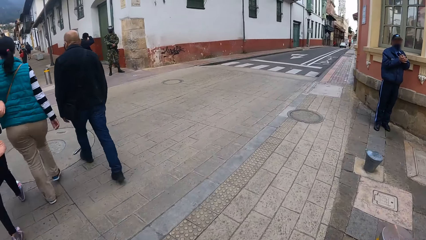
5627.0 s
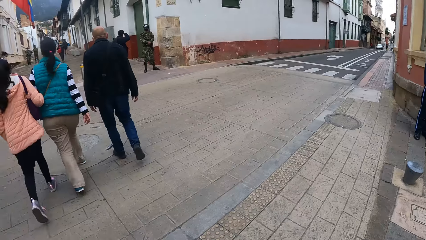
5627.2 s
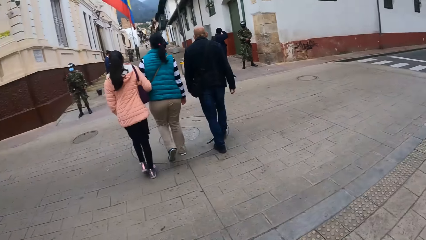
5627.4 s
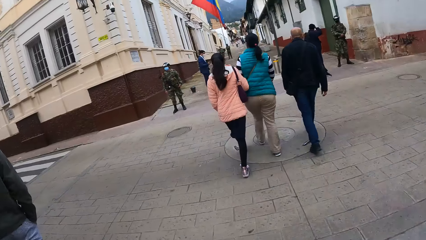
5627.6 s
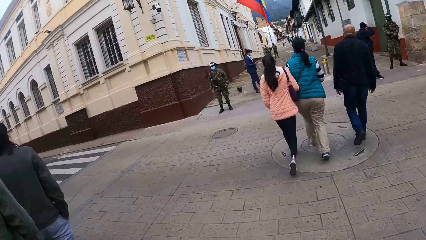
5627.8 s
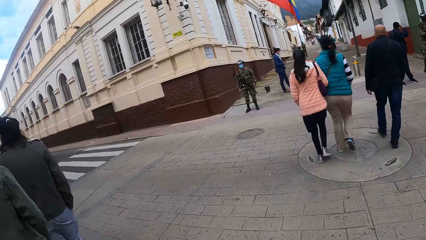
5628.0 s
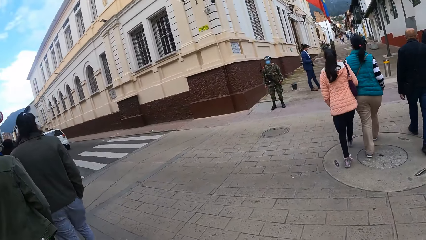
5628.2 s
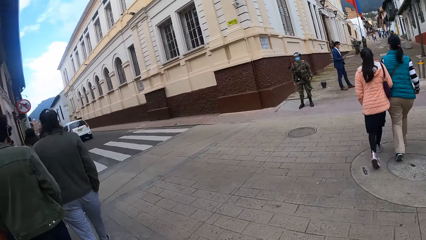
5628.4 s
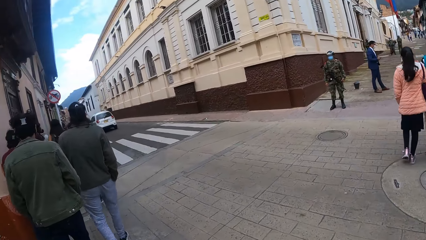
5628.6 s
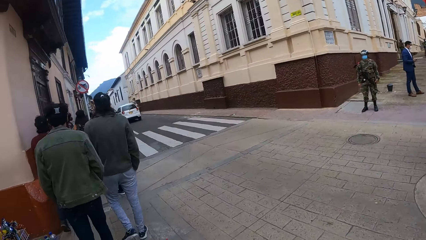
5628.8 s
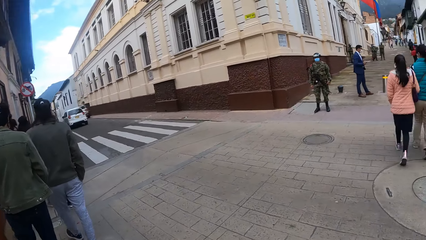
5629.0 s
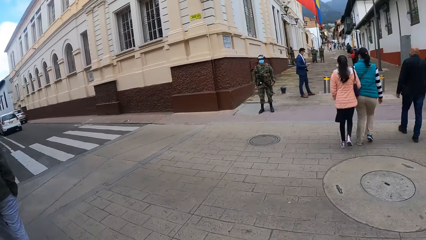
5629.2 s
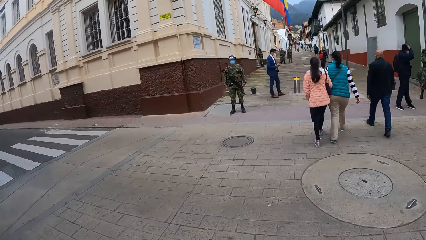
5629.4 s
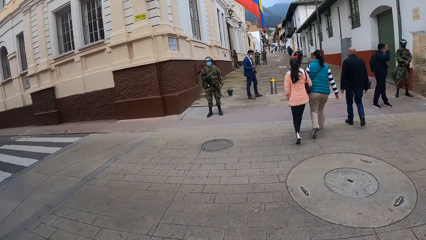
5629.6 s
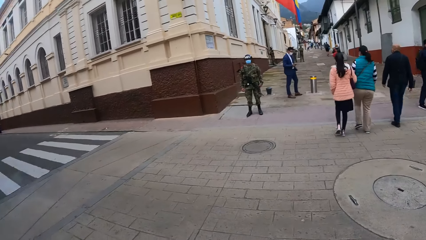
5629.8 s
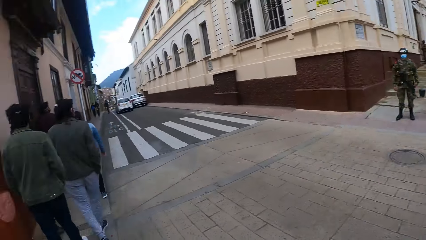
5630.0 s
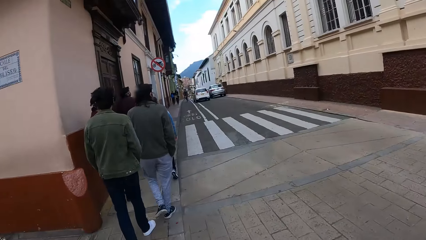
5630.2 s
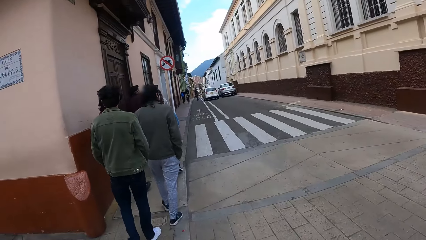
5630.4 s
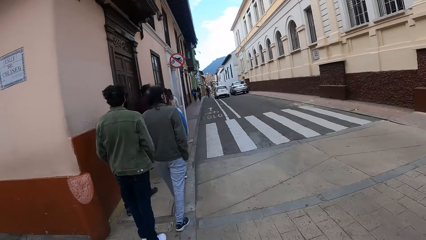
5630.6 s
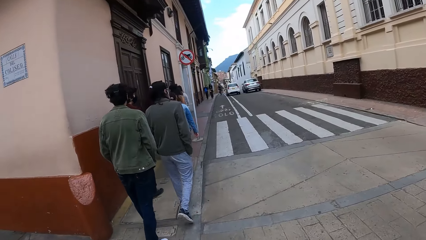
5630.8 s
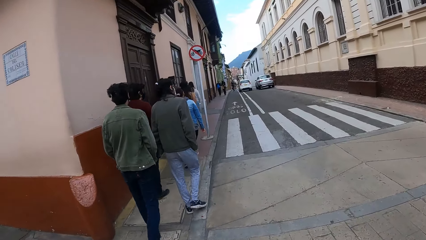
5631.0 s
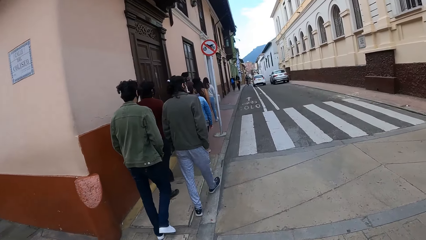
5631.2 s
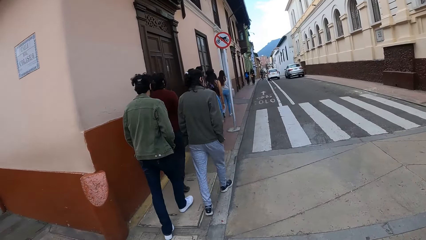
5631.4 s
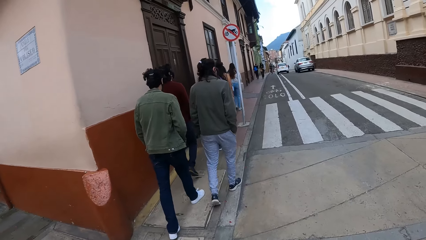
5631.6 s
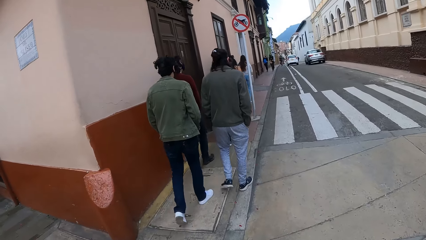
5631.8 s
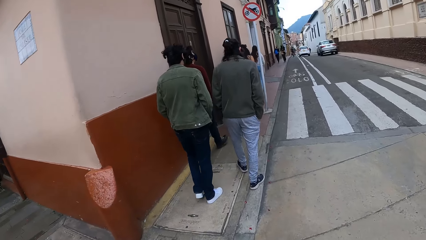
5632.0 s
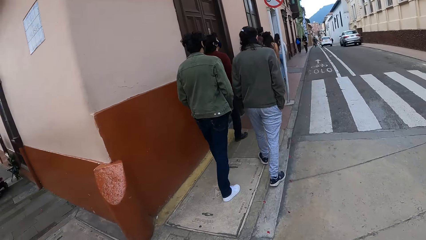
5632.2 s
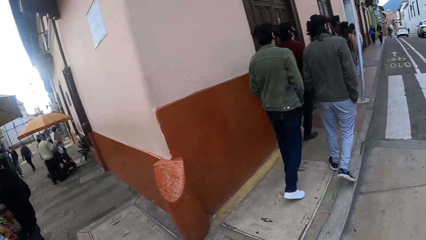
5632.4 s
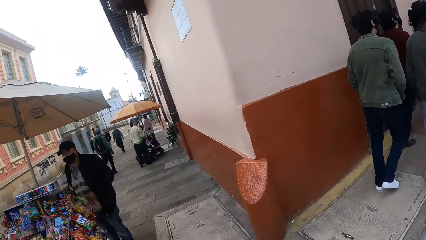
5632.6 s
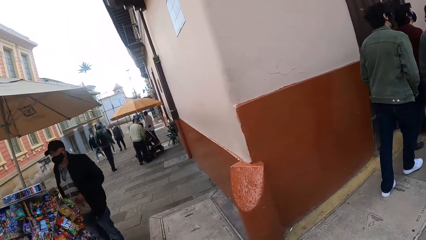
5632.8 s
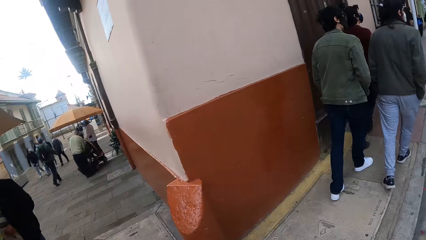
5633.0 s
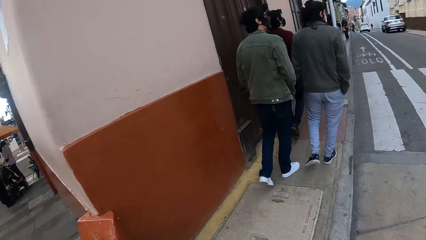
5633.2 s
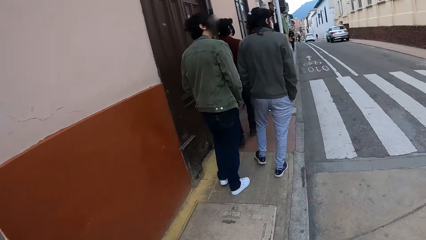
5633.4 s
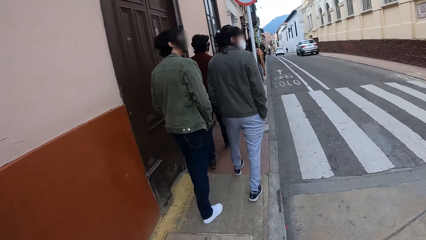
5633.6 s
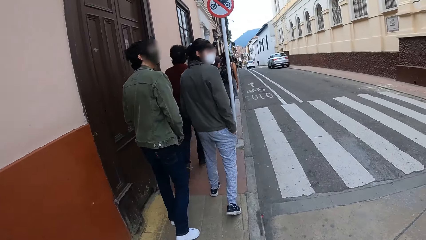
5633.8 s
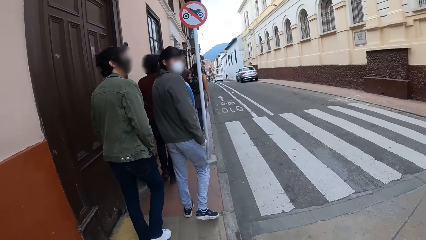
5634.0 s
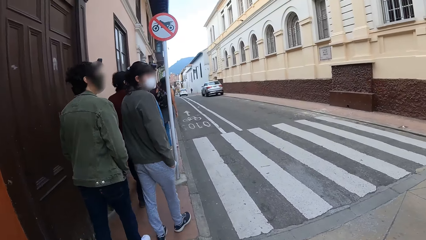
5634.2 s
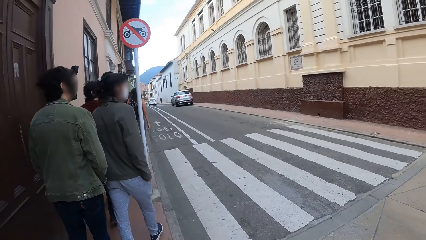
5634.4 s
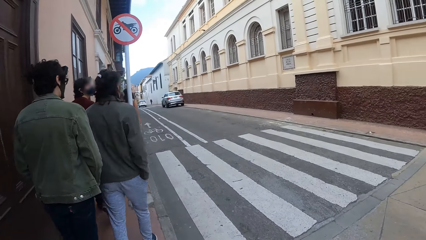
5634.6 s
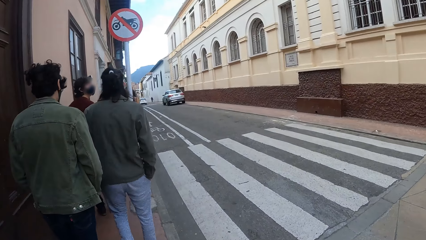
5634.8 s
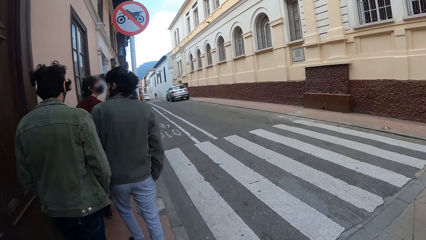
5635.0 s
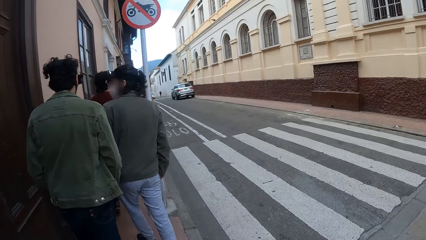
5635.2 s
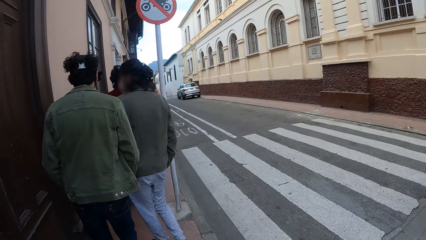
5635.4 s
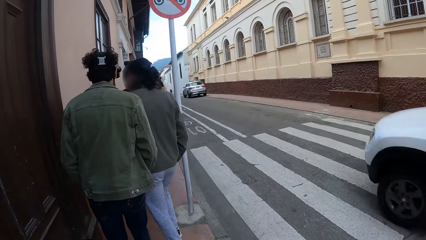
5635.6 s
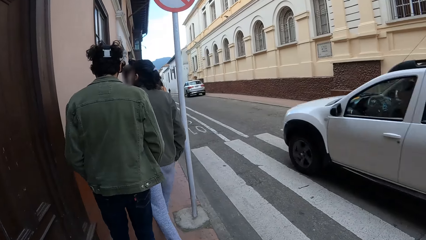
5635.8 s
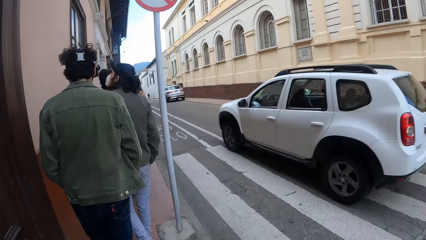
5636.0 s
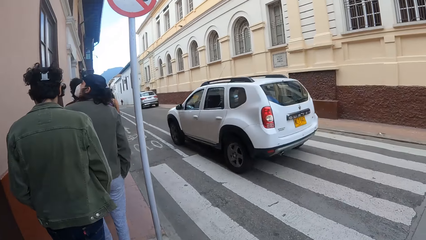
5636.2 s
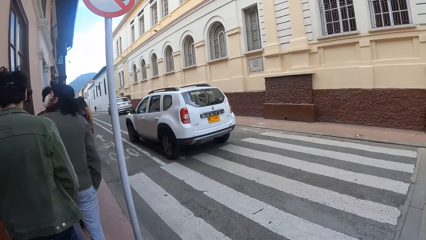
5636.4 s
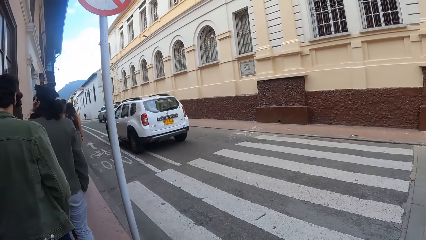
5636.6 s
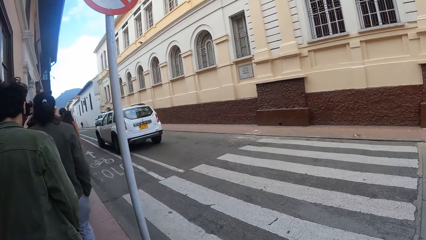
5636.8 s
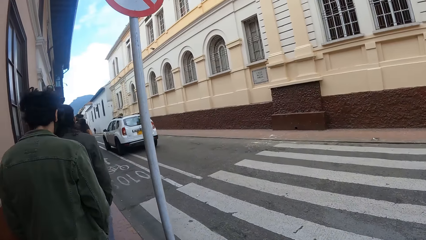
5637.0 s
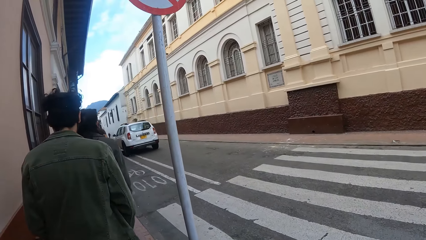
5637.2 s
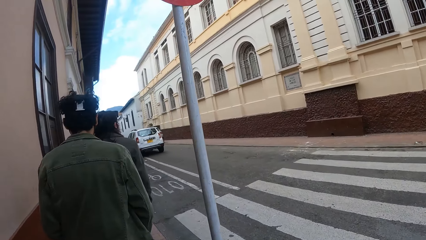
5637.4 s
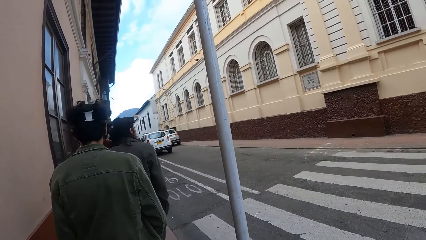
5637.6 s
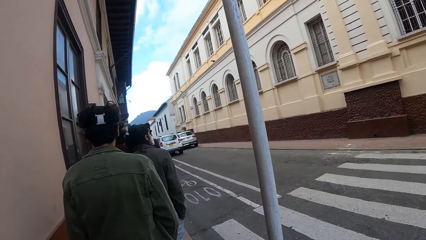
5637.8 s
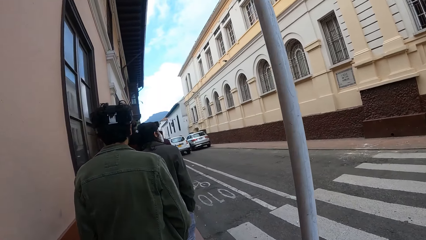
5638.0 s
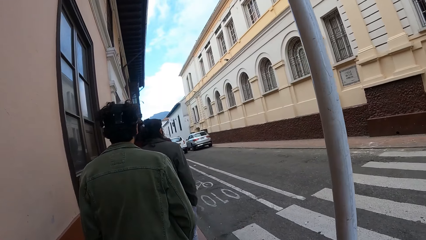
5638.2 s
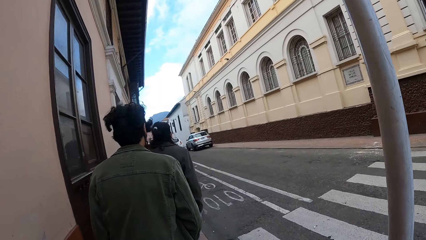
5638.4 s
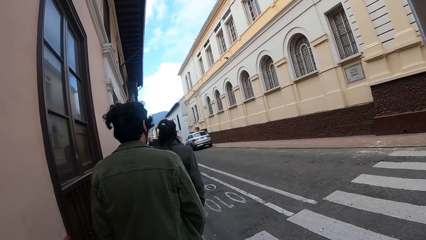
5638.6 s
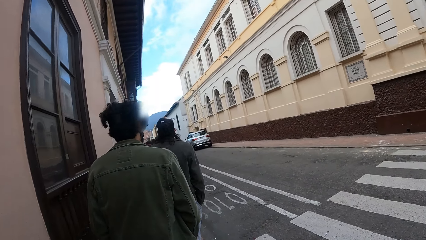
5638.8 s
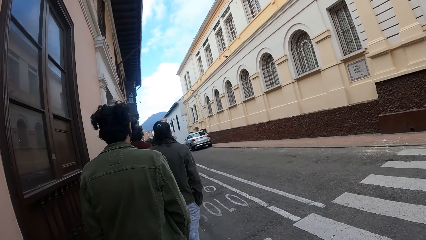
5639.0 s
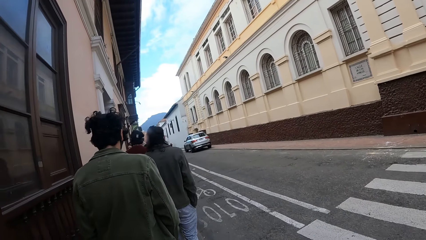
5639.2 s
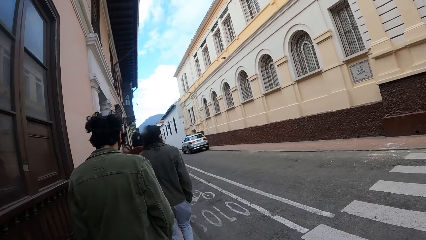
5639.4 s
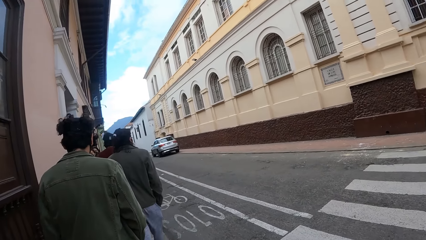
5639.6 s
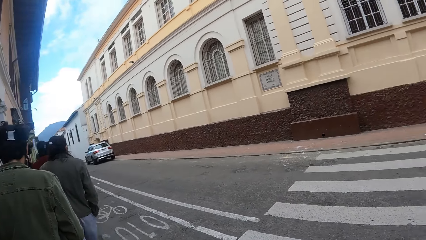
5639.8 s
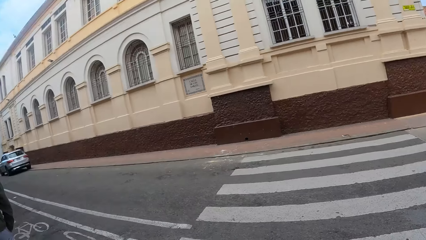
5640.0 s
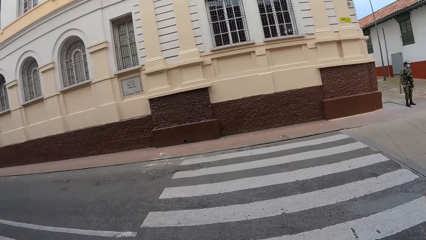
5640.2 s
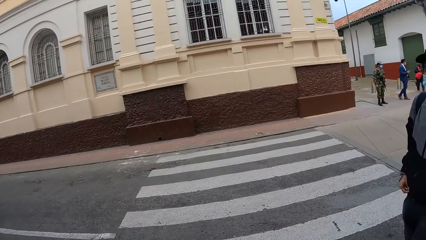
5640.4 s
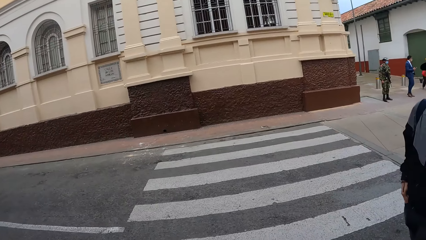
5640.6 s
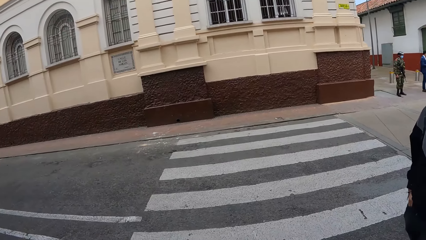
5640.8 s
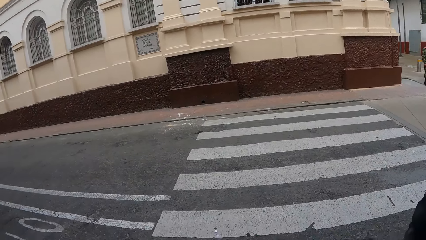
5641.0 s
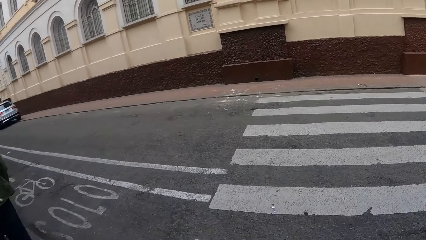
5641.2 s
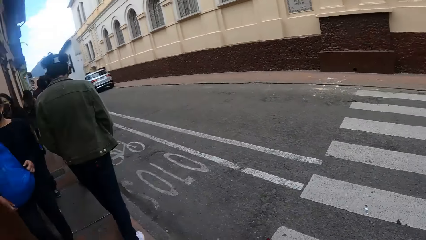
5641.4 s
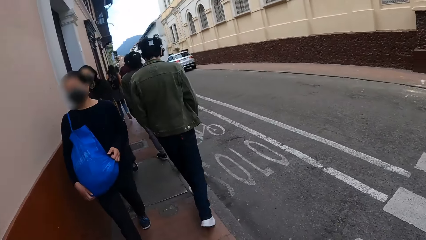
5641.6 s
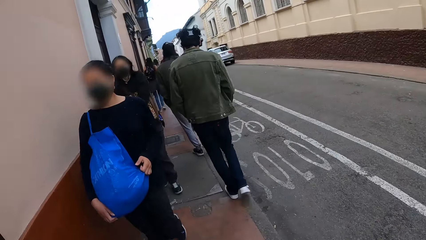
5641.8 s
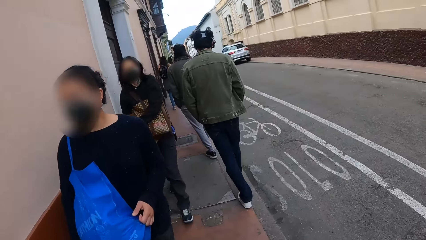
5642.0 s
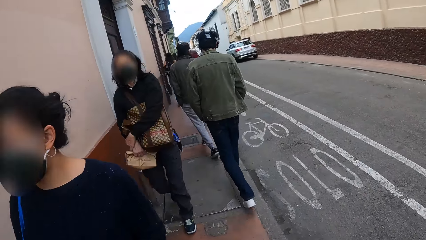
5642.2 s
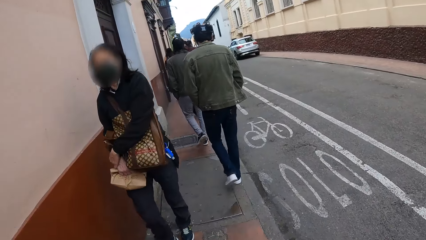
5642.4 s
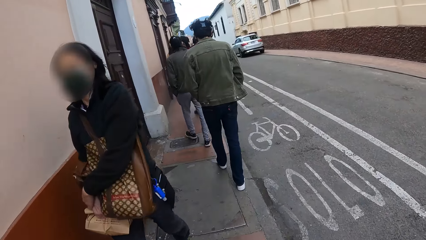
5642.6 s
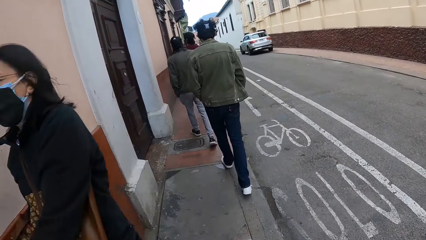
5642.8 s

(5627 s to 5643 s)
The camera wearer takes a corner. They turn around, walk behind the crowd. They look around.
